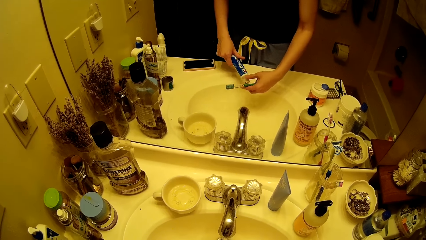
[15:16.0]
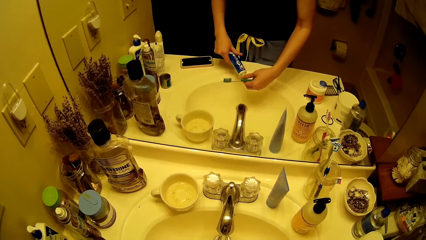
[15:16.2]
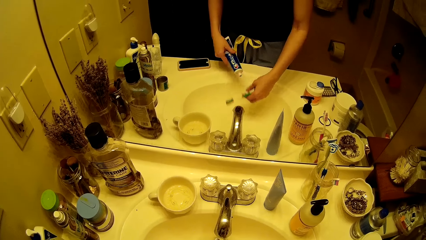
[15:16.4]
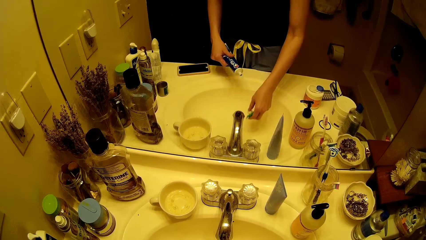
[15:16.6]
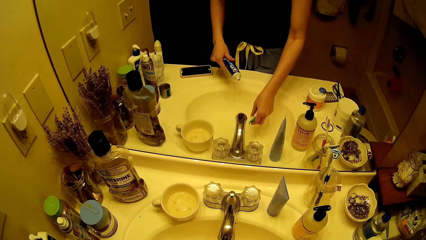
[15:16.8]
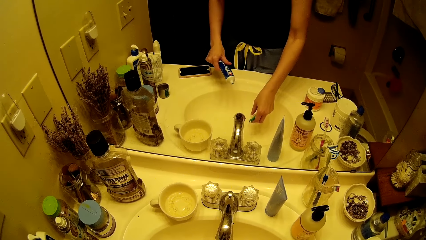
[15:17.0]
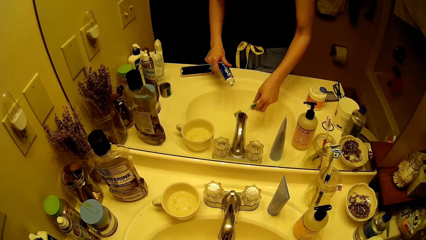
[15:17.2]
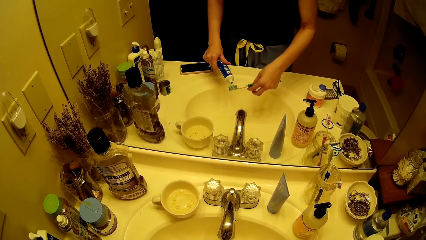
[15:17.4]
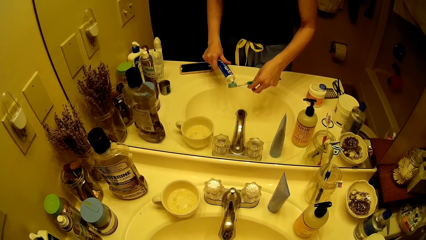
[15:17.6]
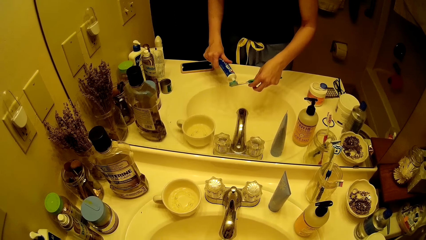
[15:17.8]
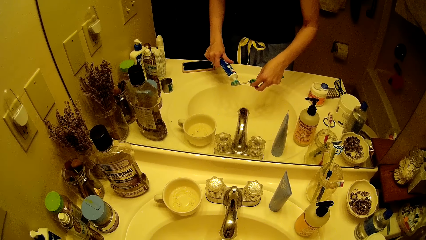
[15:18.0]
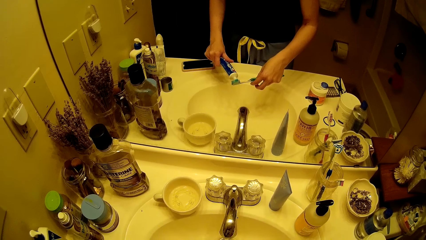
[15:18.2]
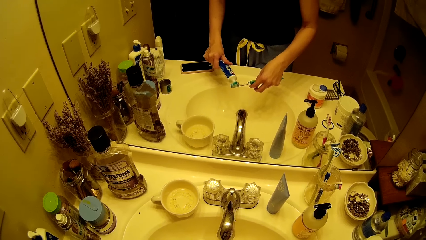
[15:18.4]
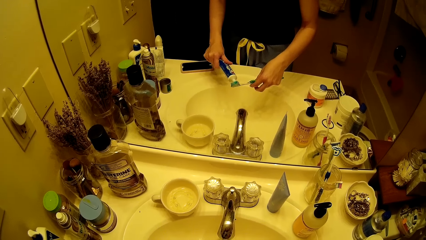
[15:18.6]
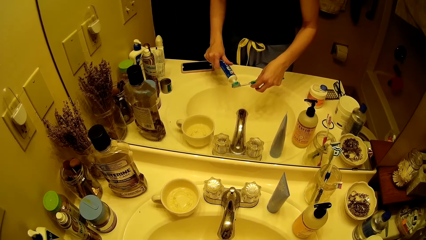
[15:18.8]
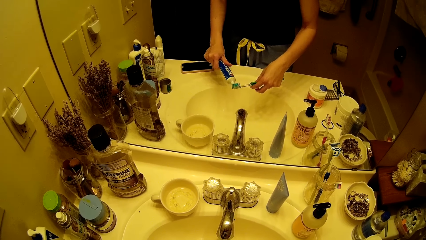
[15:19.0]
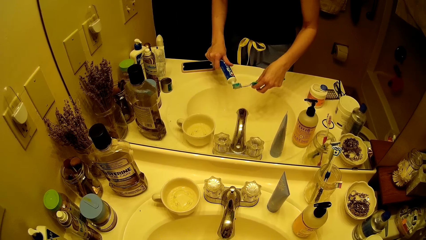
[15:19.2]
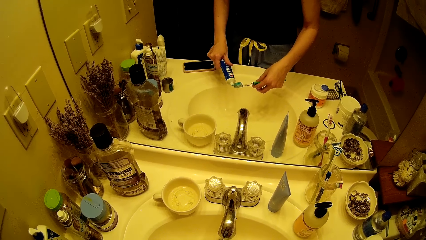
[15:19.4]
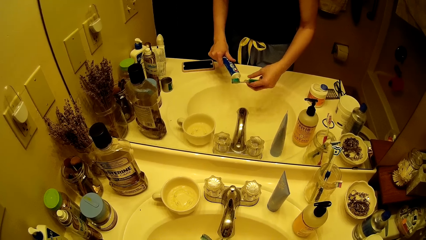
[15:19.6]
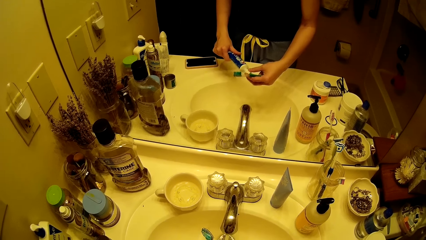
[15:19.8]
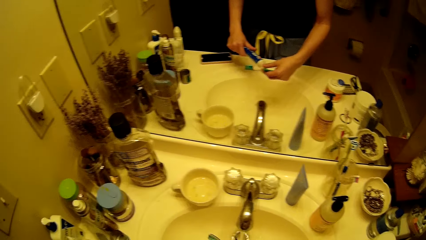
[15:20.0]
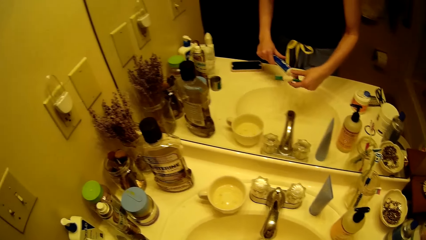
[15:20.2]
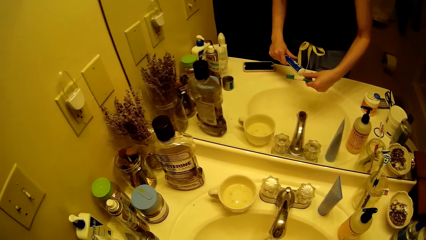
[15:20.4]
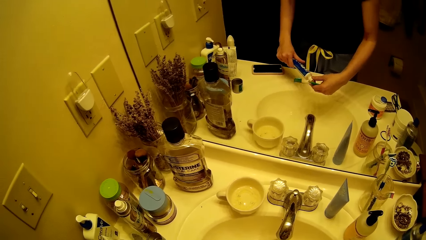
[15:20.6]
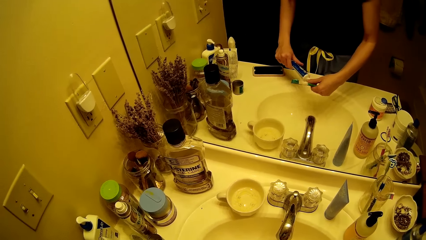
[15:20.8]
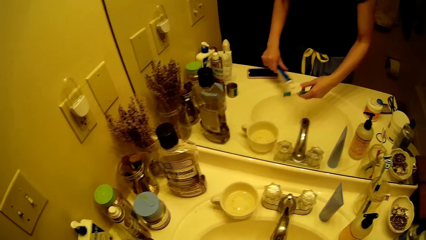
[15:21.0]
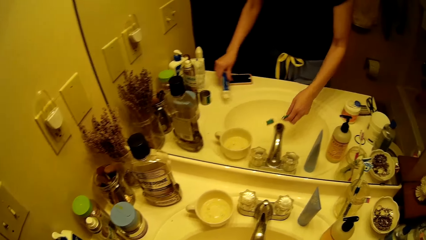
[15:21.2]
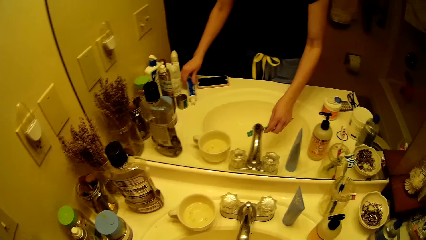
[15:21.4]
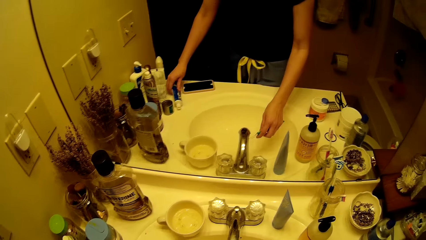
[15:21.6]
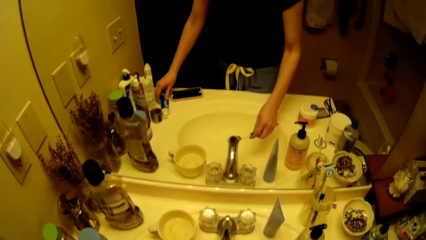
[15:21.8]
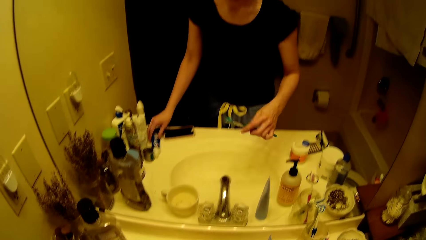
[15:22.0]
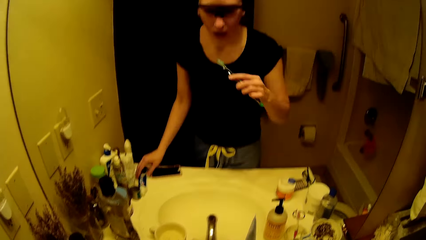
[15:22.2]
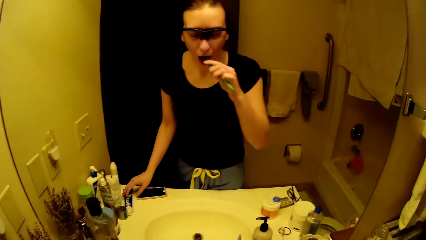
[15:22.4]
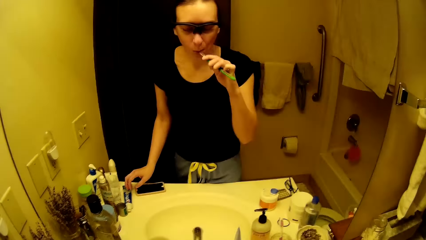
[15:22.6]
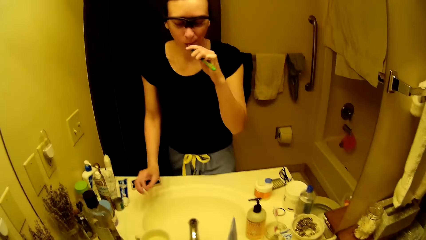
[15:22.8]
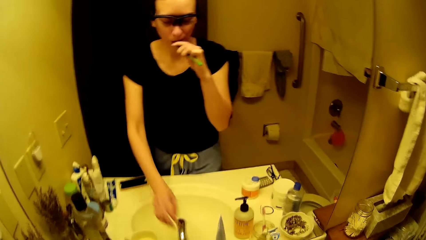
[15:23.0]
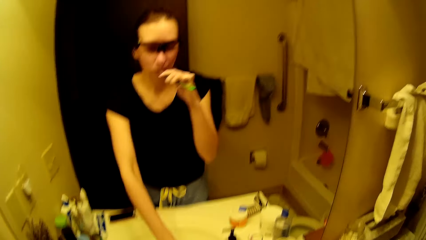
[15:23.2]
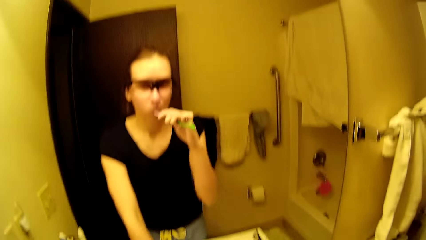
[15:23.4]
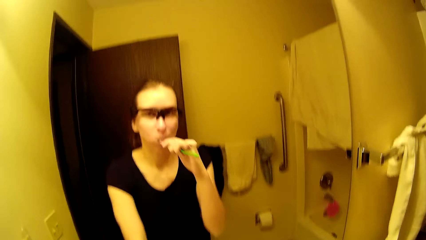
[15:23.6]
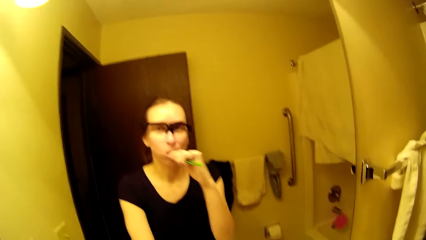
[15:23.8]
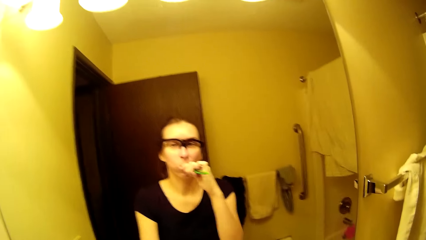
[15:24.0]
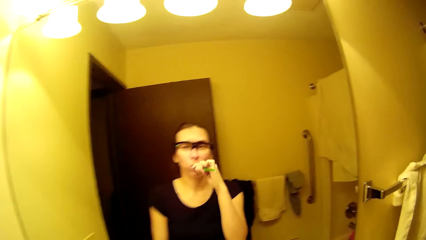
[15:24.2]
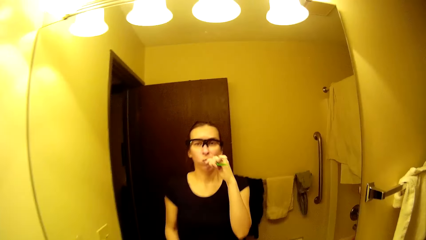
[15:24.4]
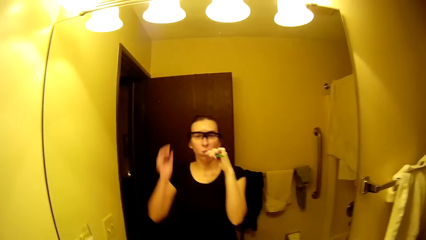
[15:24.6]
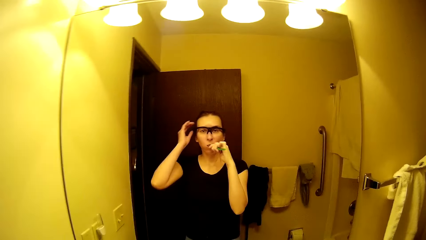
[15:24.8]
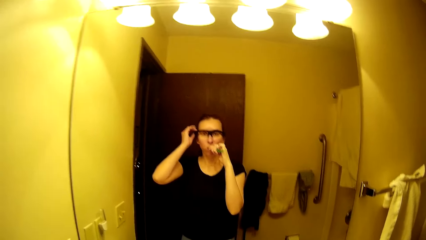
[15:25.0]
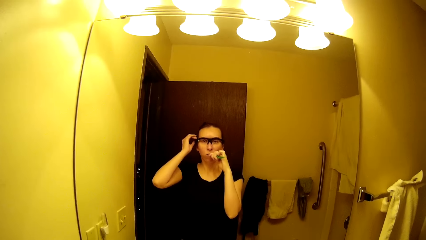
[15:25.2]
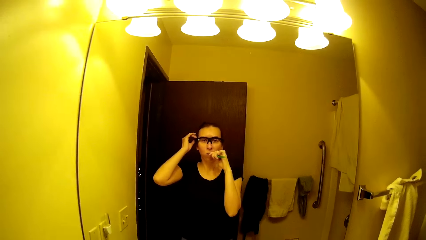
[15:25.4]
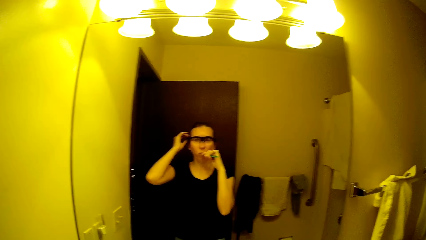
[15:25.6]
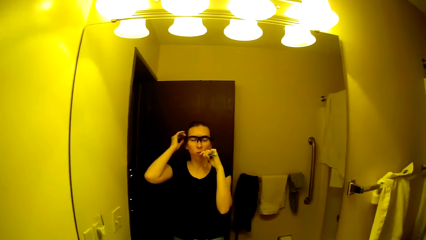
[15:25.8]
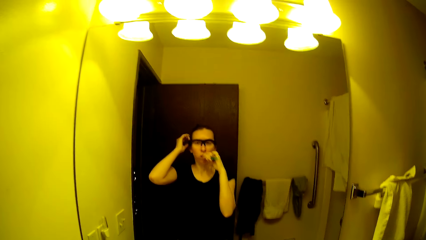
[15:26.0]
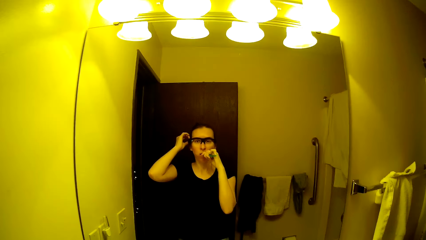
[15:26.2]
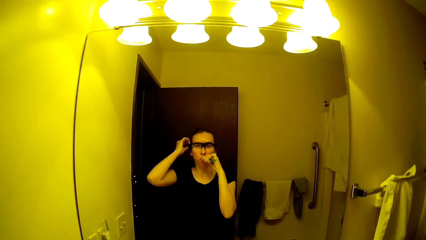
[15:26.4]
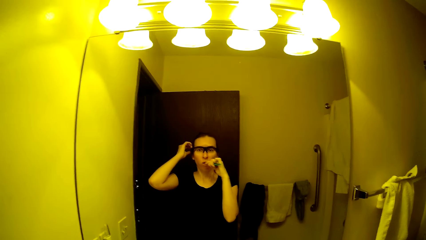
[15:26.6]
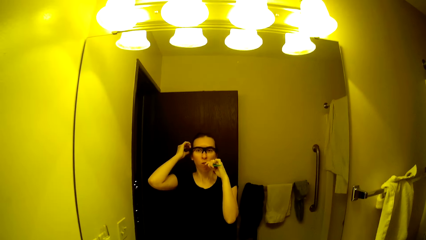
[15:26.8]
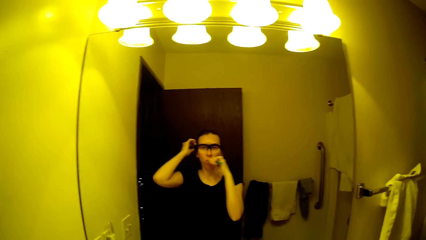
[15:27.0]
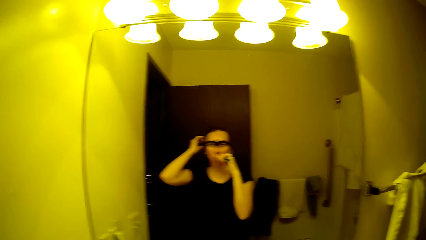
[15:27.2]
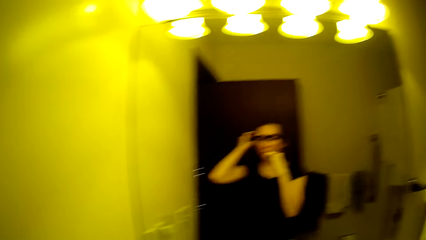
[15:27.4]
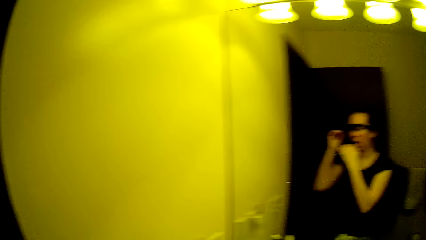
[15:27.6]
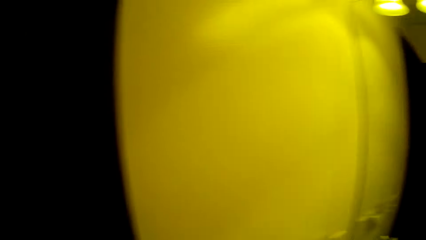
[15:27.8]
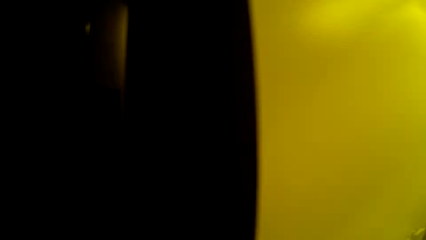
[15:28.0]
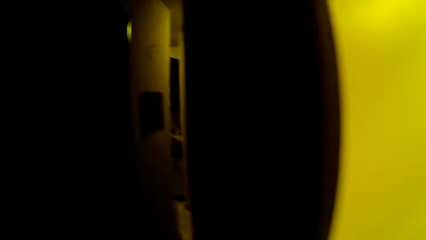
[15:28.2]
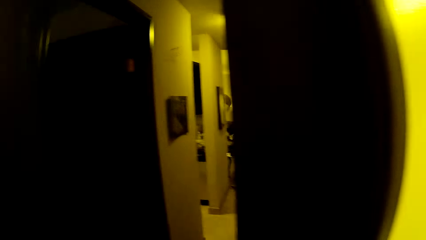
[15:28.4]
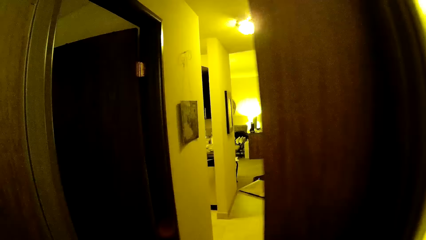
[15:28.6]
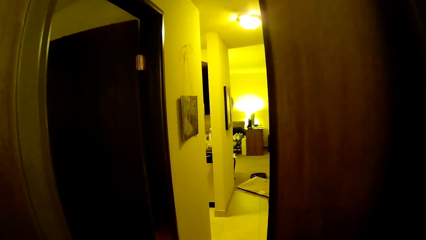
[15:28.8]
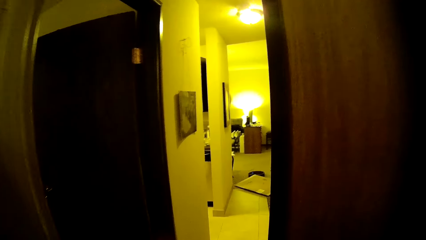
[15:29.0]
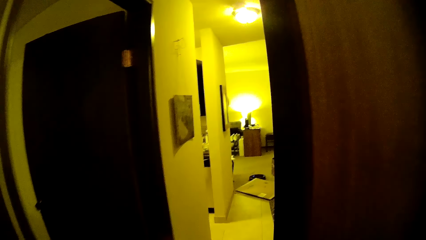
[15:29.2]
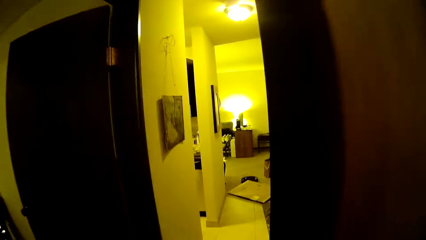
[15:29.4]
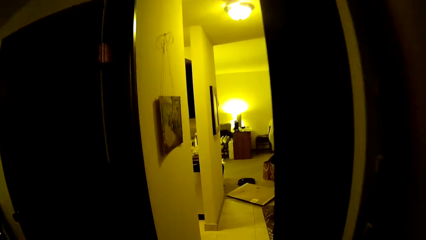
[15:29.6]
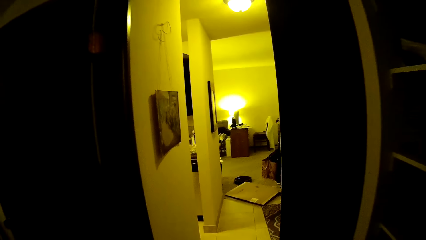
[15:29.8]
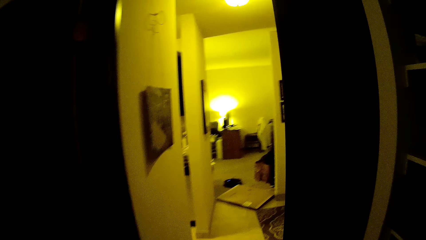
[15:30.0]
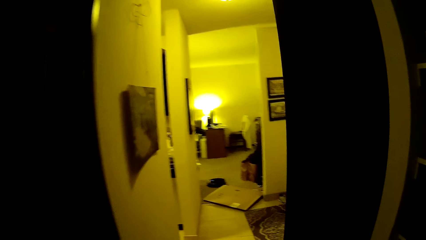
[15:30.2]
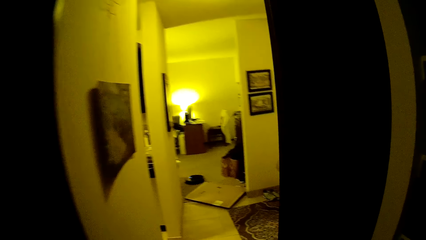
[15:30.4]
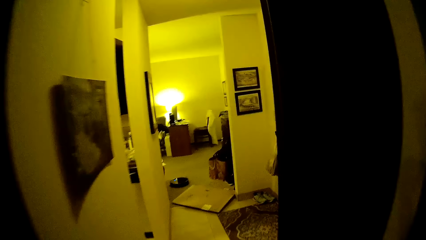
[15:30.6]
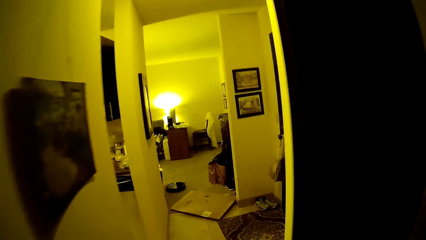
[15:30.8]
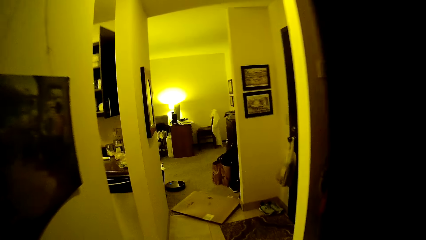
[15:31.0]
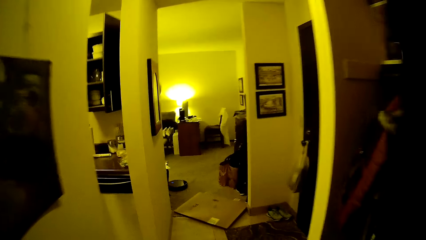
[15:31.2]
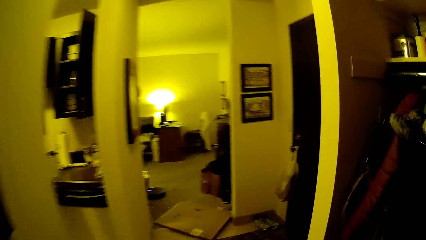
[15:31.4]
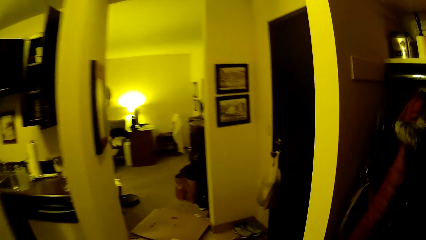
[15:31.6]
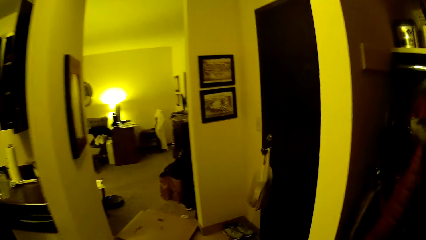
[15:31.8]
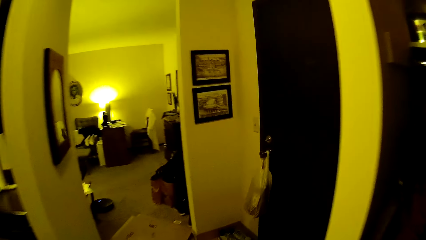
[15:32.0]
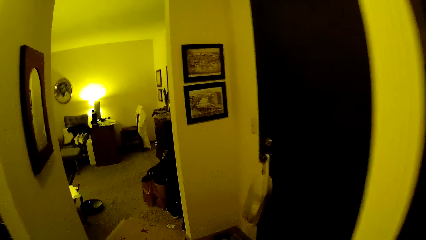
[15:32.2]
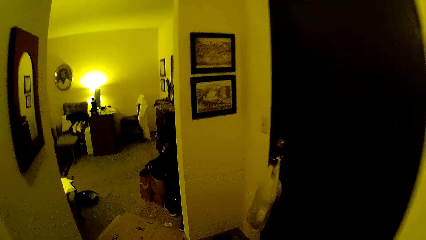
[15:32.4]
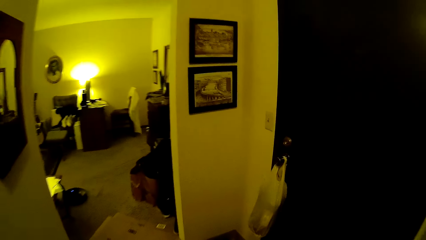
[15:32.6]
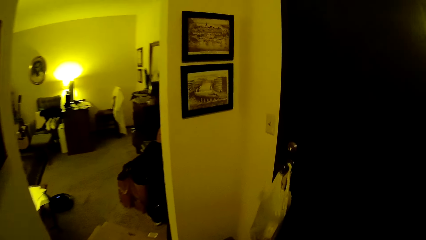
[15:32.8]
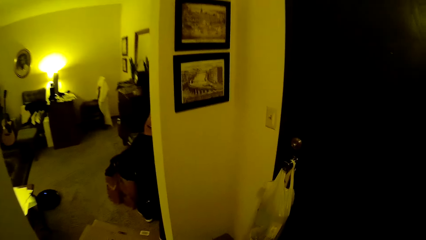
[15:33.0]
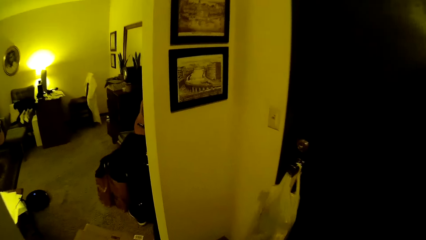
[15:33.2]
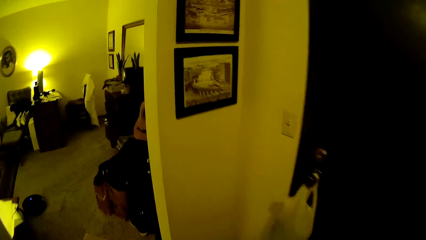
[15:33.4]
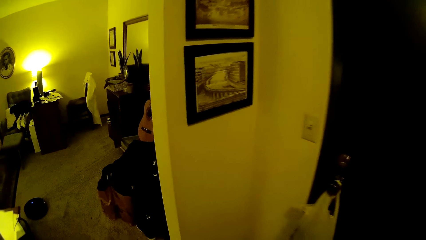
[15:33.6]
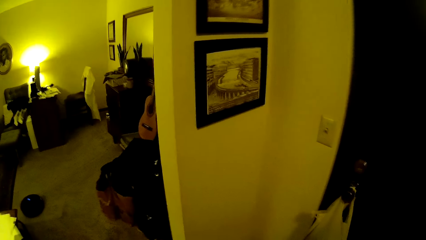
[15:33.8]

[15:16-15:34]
The camera wearer opens the toothpaste with her right hand. She spreads toothpaste on her toothbrush. She closes the toothpaste with her right hand. She drops the toothpaste on the basin with her left hand. She takes water on her toothbrush from the tap with her right hand. She brushes her teeth with the toothbrush in her right hand in front of a mirror. She adjusts her glasses with her left hand. She adjusts the camera. She walks out of the restroom towards a living room.
